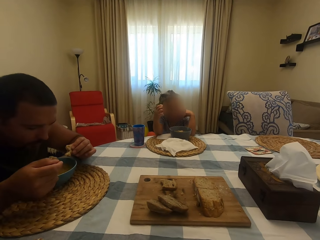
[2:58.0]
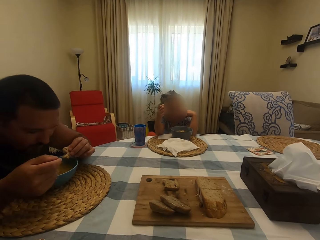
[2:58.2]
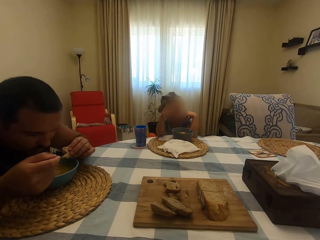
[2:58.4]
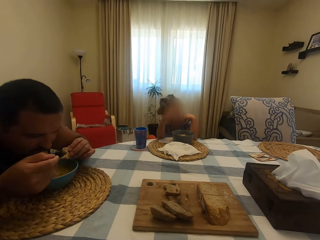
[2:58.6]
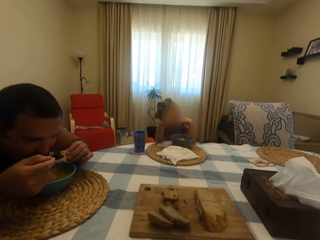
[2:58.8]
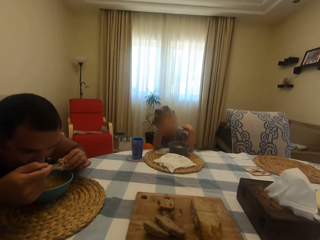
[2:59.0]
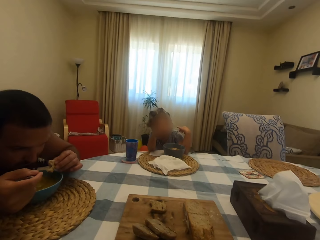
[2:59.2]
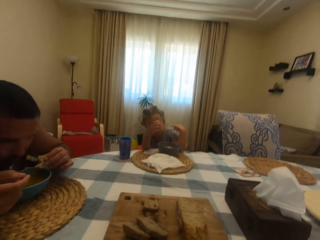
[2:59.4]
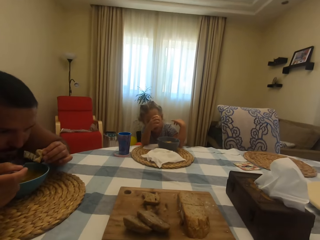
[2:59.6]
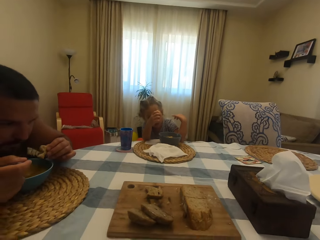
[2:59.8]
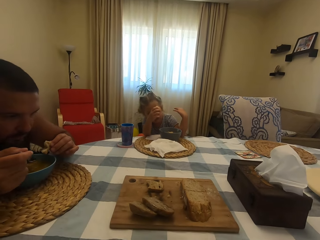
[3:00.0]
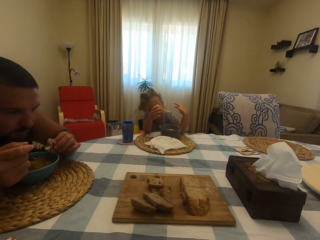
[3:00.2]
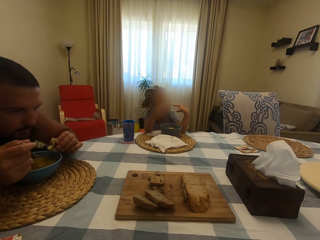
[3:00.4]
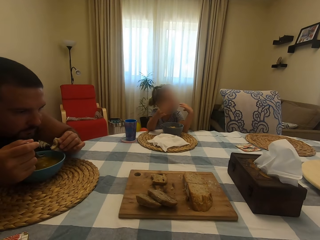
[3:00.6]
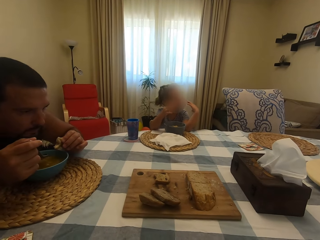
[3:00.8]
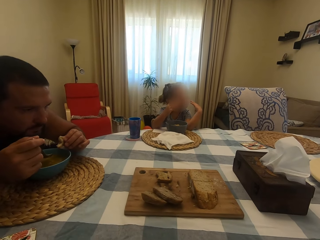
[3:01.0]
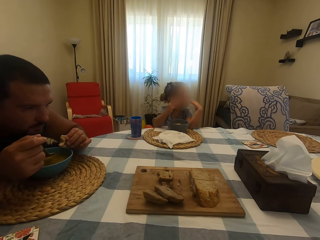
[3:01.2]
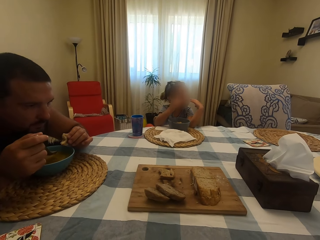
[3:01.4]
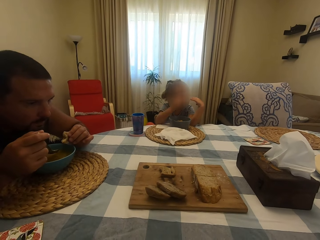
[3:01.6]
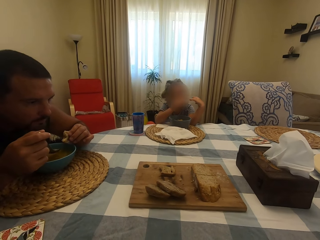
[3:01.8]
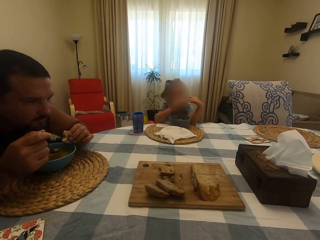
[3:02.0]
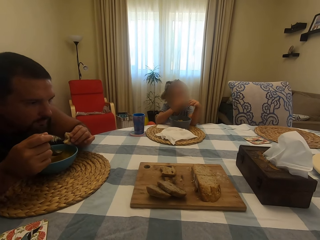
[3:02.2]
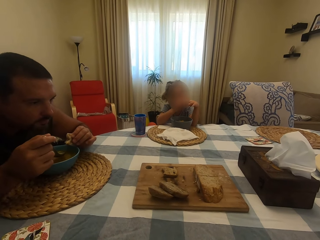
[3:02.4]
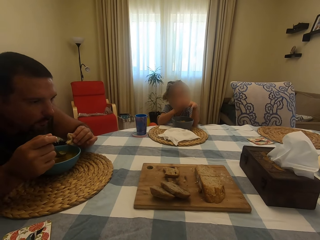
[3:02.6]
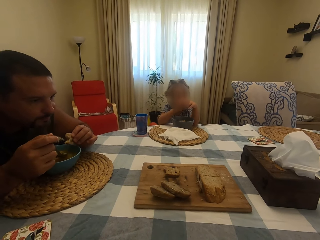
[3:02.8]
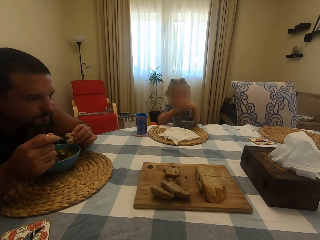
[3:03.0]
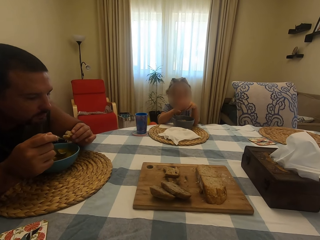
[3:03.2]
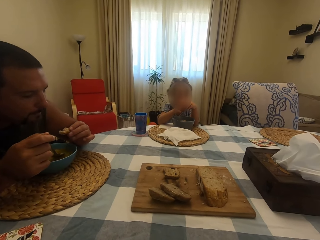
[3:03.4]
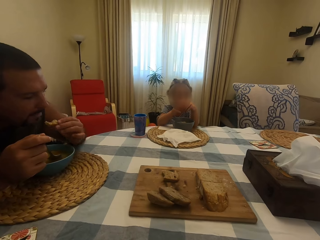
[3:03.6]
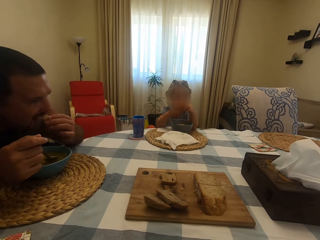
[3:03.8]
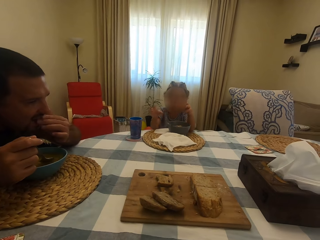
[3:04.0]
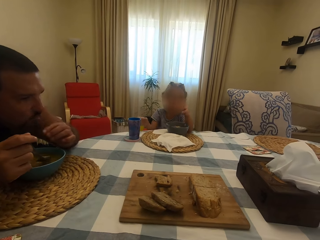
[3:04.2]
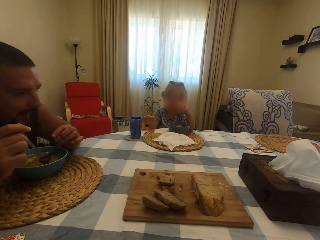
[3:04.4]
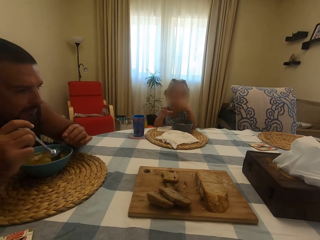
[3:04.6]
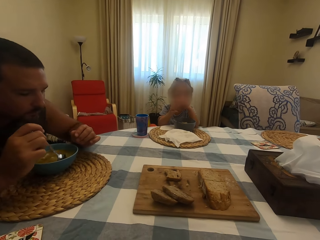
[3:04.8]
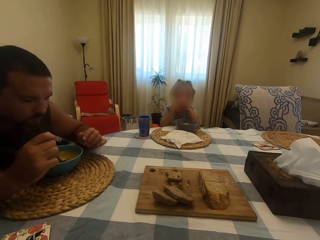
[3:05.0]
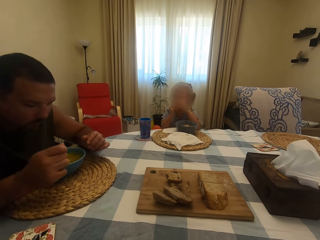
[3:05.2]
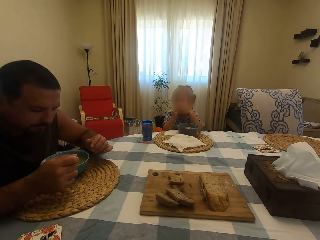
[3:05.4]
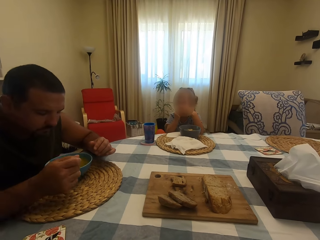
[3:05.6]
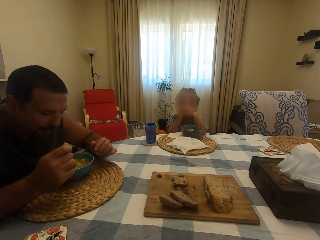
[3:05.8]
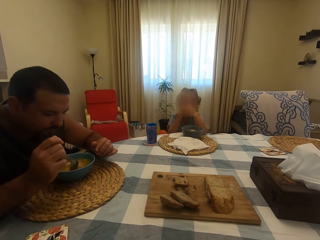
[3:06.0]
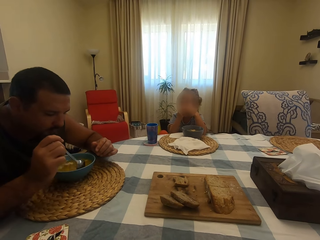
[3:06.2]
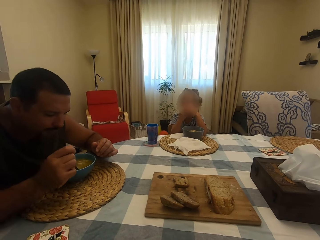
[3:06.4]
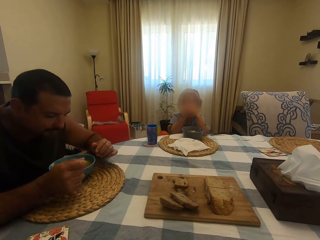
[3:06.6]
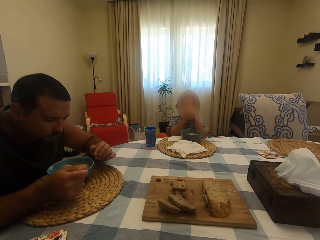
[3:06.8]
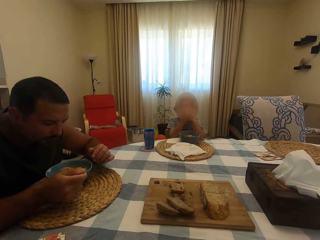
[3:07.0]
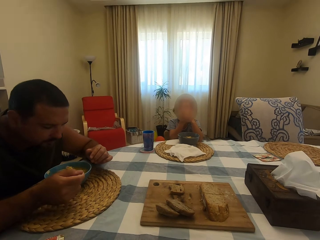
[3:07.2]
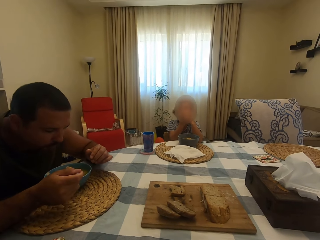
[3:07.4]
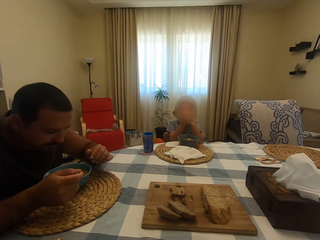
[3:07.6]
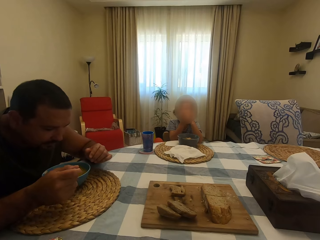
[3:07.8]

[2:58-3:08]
A man puts meat in his mouth with a spoon and chews his food. A girl puts her hand on her face. The girl bites something. The man bites something. He scoops meat with the spoon in a bowl.

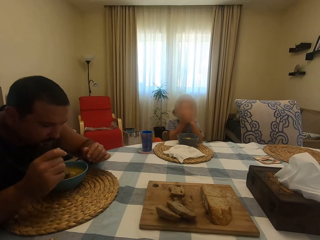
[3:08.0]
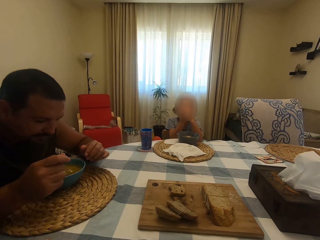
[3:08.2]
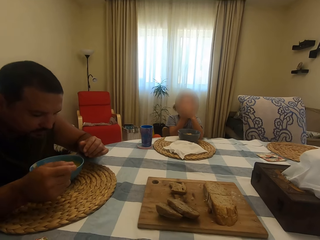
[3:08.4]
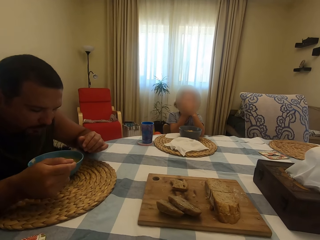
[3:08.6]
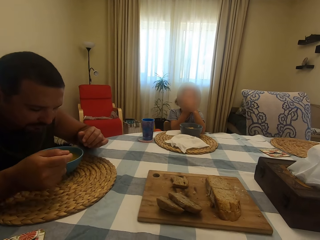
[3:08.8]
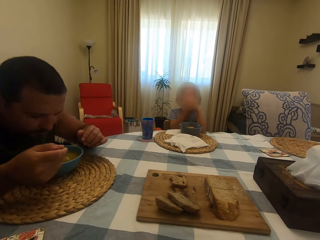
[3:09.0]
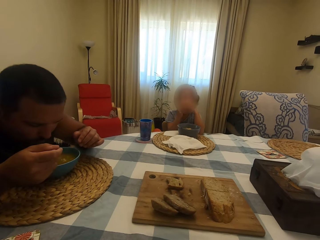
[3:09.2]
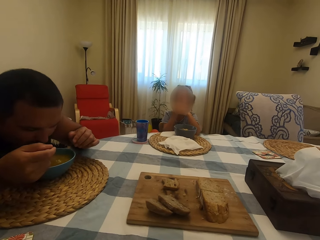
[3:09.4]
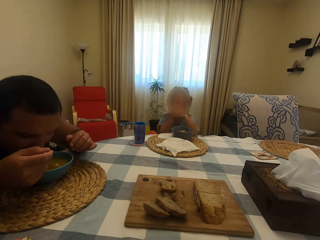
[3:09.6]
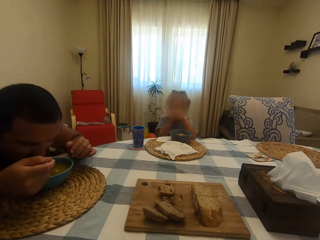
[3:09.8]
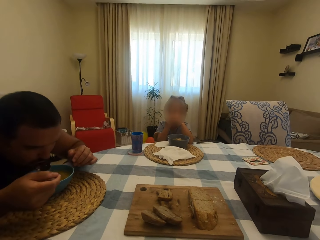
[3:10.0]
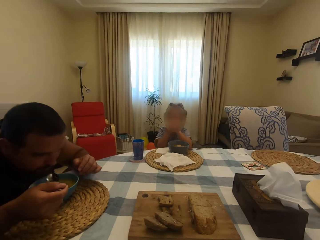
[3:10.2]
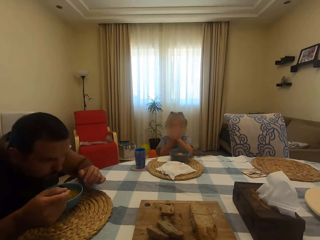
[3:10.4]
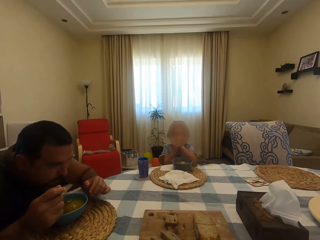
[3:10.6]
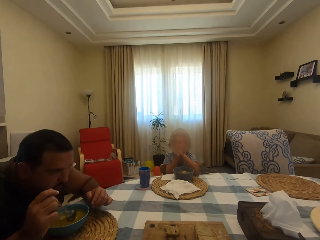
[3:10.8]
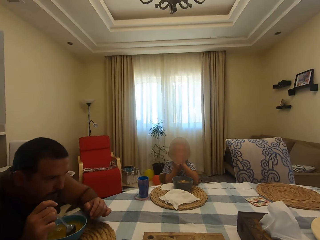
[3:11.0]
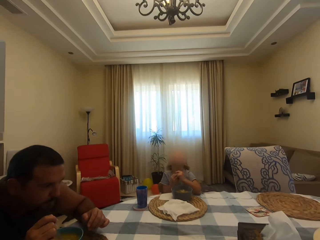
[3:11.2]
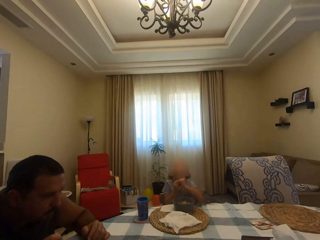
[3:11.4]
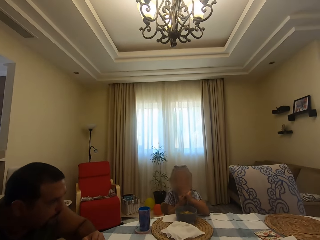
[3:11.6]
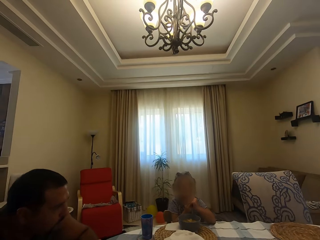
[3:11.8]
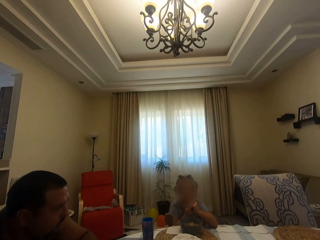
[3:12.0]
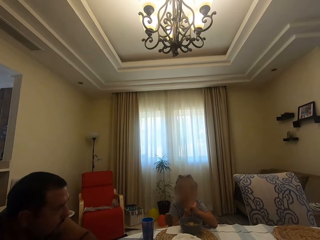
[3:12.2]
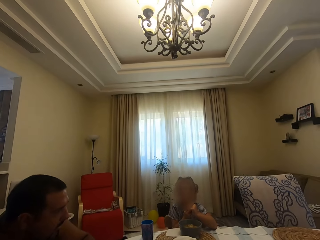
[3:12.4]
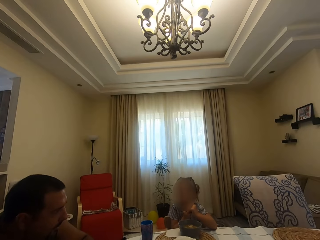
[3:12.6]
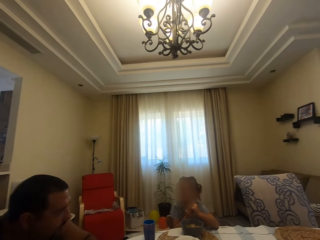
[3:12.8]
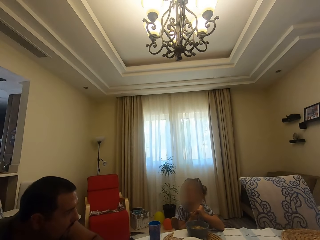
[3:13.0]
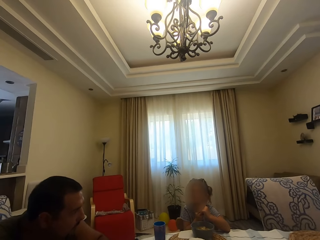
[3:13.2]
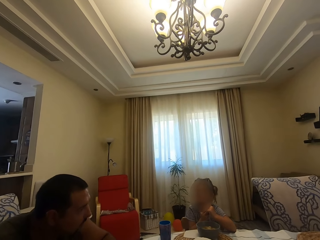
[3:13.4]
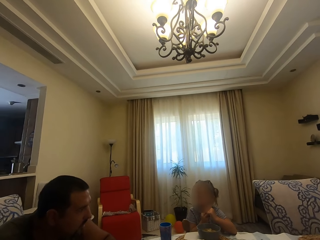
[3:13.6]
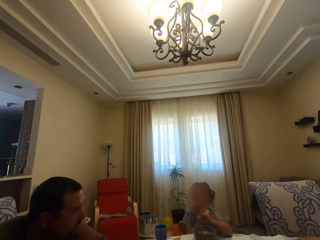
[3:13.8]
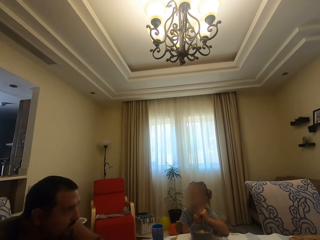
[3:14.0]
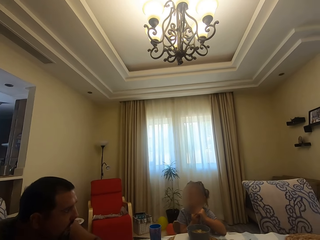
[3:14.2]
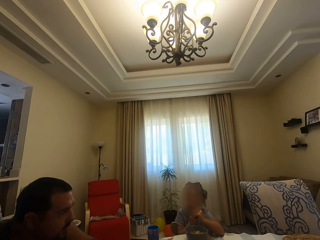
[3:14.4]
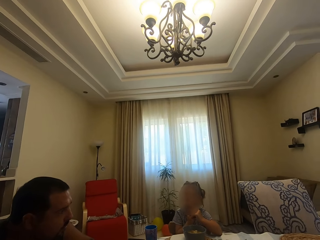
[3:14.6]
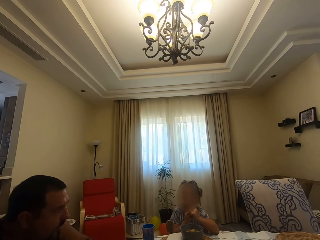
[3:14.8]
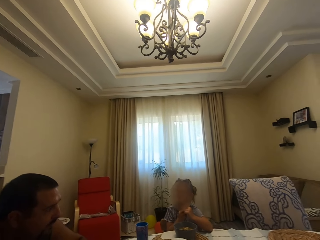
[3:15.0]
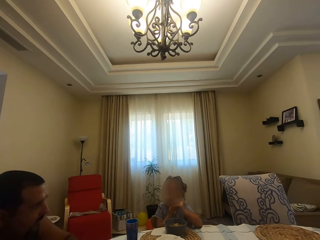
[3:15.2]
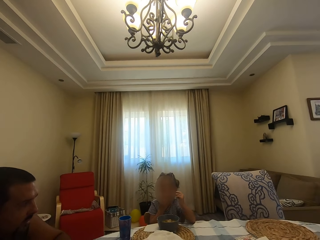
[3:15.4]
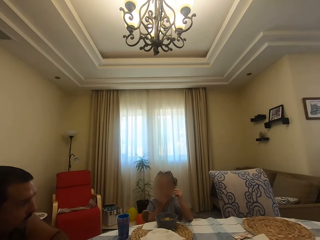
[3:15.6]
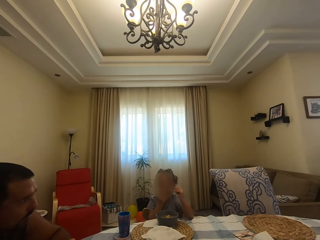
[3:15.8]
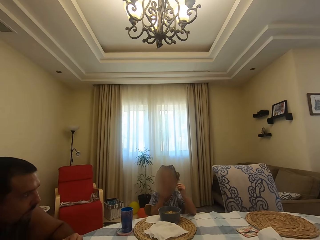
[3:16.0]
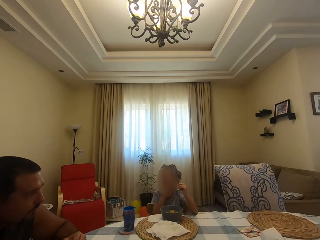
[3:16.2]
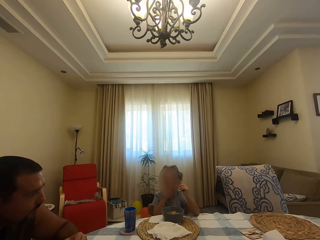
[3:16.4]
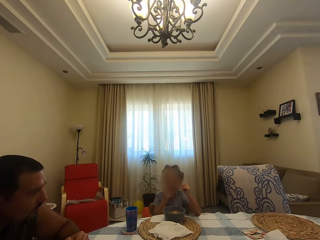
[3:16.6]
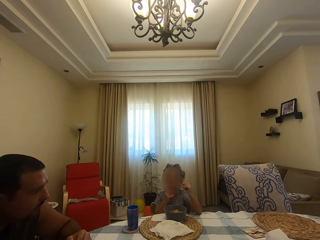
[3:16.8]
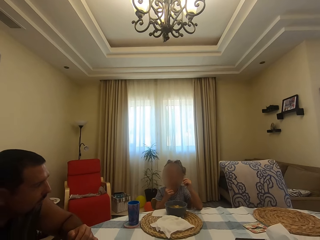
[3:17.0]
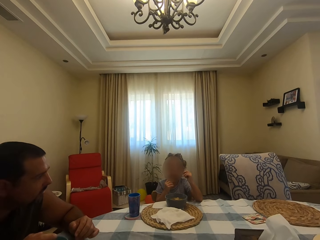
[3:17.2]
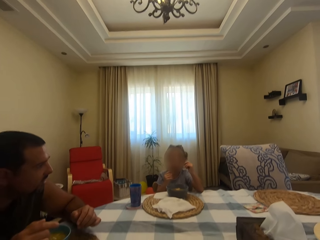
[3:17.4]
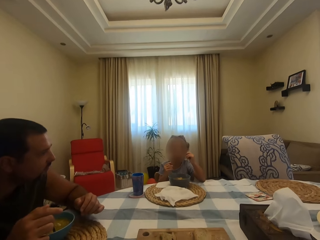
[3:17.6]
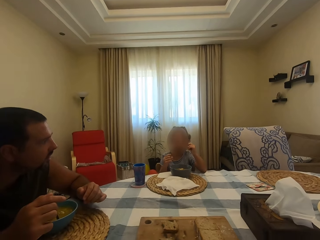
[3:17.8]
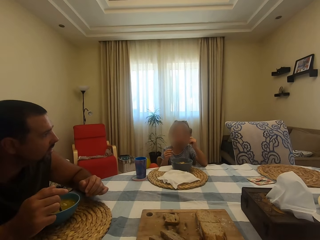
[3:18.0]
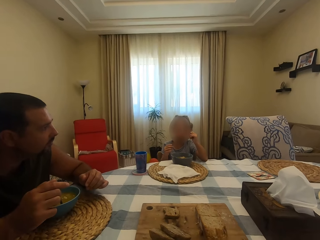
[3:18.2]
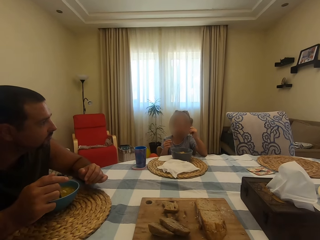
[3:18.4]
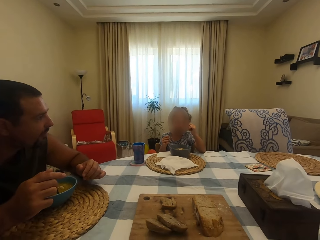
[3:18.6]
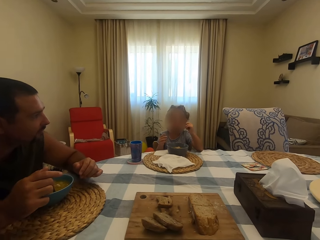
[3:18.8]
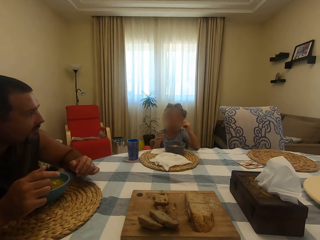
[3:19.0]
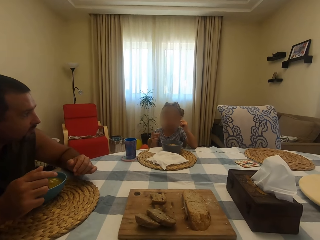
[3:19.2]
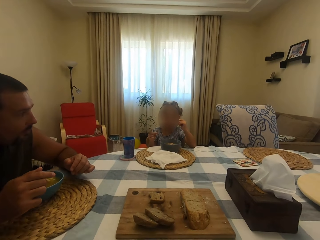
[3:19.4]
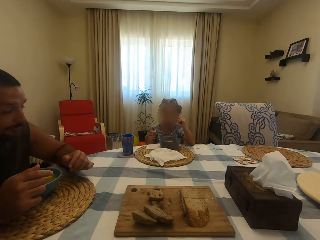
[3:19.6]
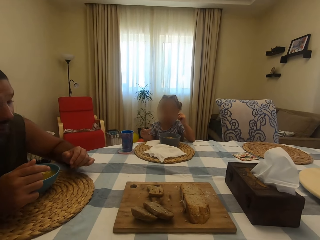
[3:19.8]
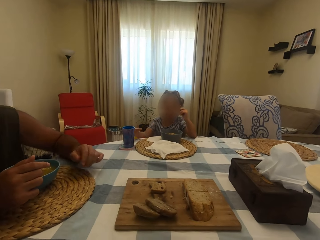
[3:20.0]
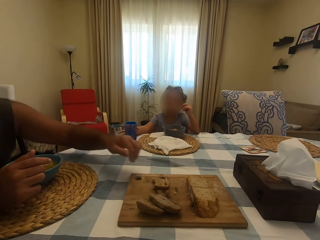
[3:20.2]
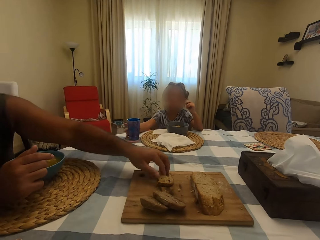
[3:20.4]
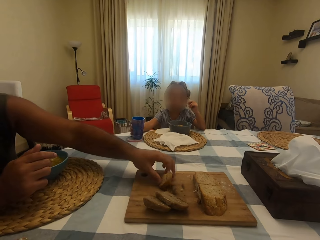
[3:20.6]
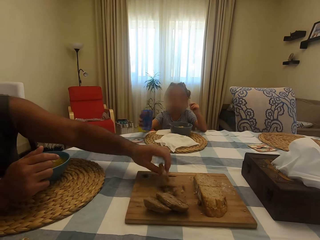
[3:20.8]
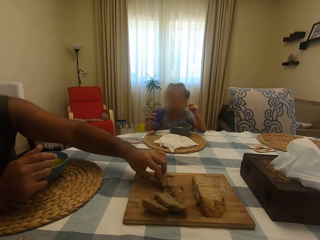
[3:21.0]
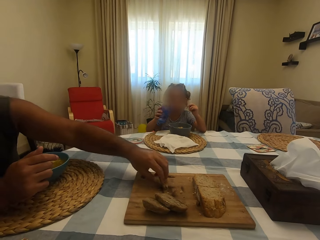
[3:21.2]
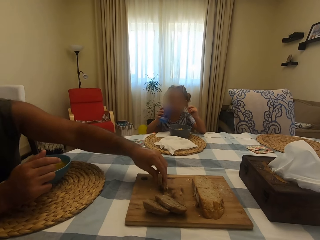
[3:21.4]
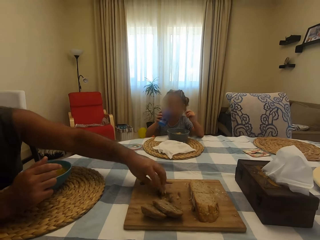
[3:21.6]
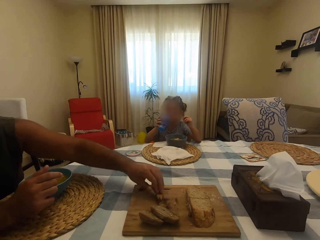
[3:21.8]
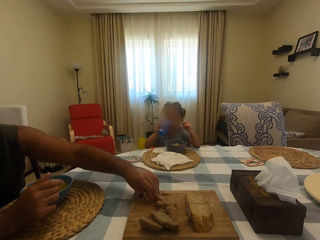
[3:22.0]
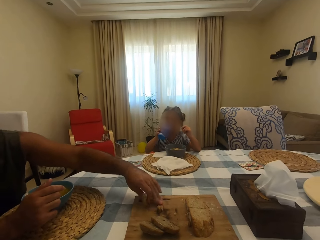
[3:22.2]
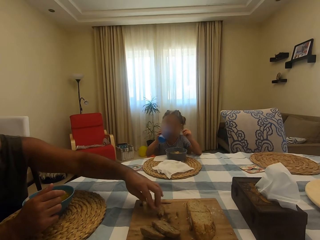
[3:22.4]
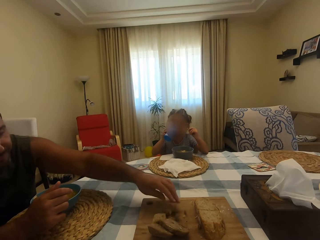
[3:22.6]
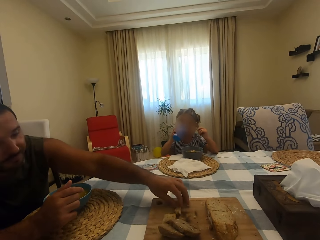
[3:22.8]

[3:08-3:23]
A man puts meat in his mouth with a spoon and chews his food. He dialogues with a girl and turns his head. The girl touches her face. The girl picks a glass on the table. The man turns something on the board on the table, picks bread, and cuts something on the board on the table. The girl drinks something with the glass.
